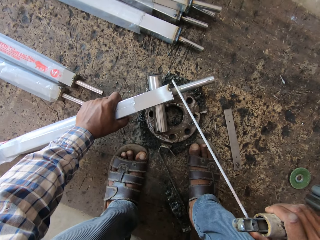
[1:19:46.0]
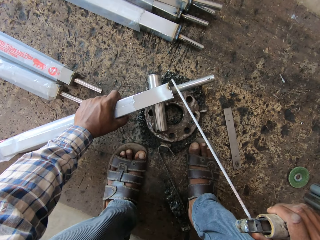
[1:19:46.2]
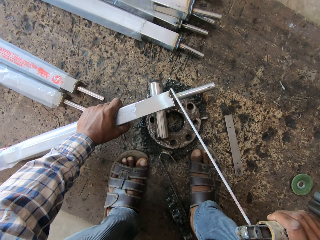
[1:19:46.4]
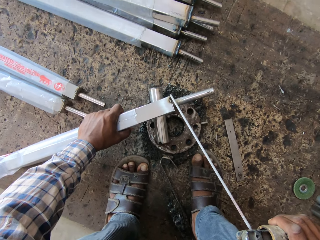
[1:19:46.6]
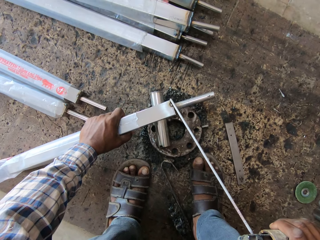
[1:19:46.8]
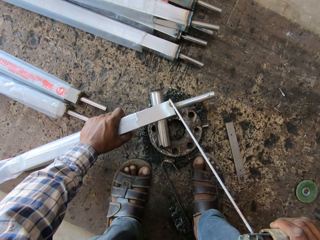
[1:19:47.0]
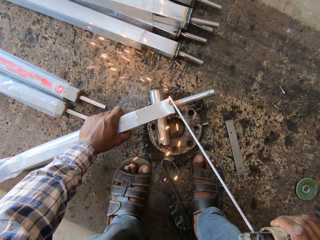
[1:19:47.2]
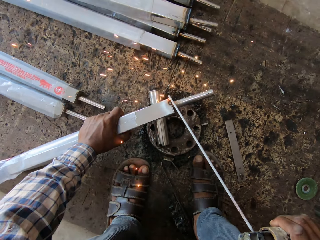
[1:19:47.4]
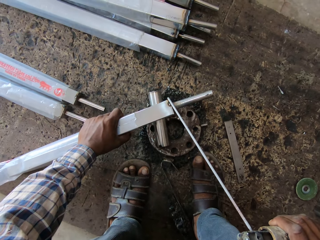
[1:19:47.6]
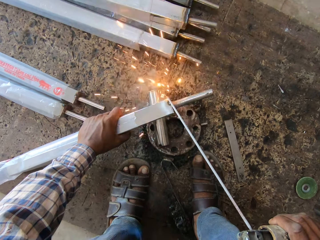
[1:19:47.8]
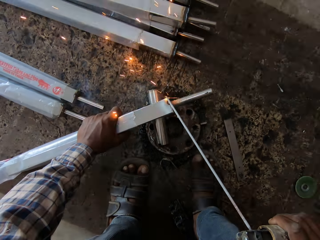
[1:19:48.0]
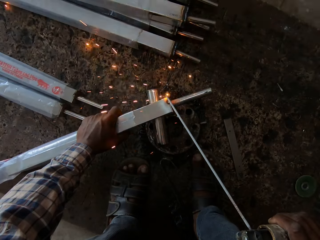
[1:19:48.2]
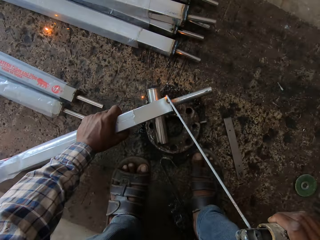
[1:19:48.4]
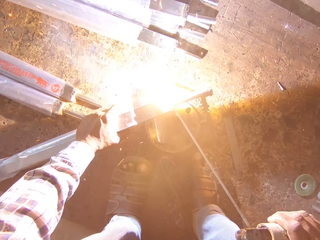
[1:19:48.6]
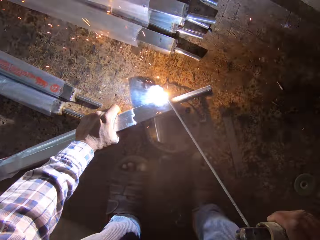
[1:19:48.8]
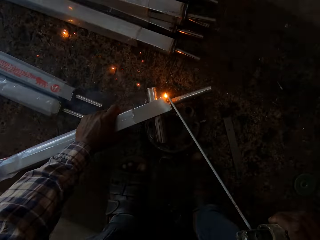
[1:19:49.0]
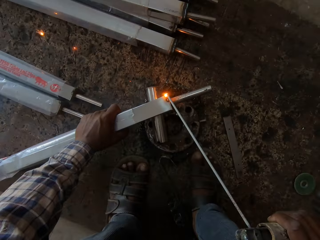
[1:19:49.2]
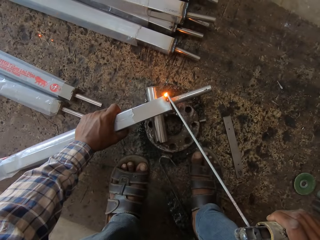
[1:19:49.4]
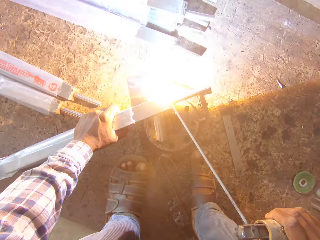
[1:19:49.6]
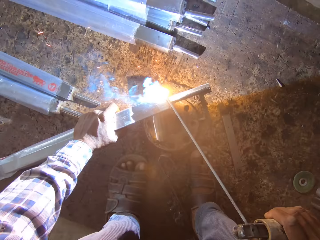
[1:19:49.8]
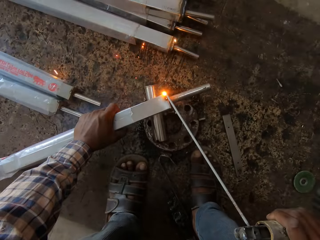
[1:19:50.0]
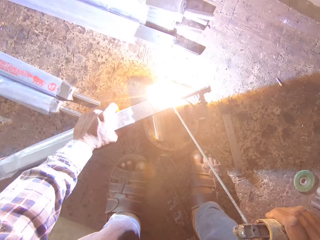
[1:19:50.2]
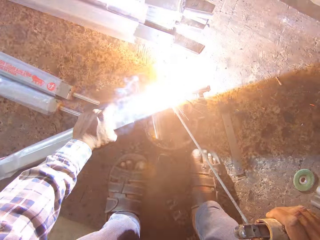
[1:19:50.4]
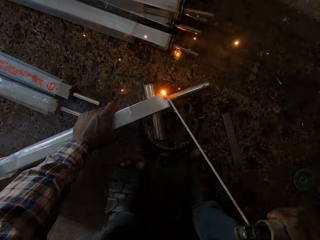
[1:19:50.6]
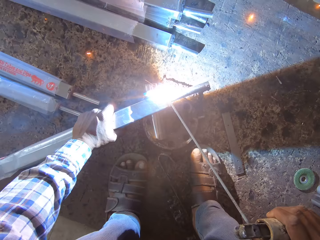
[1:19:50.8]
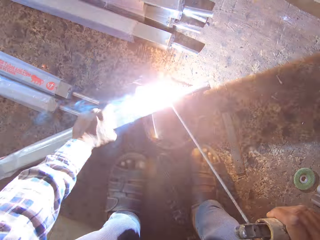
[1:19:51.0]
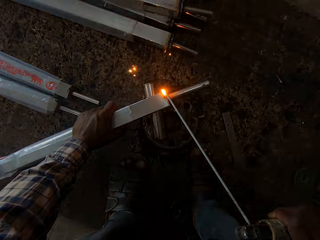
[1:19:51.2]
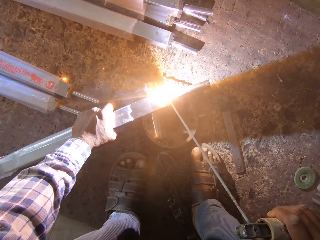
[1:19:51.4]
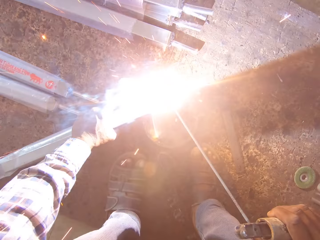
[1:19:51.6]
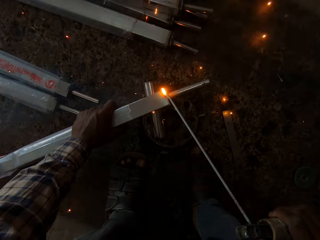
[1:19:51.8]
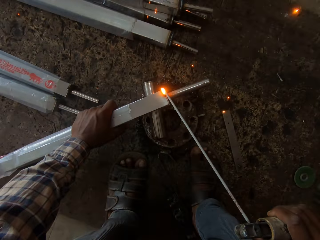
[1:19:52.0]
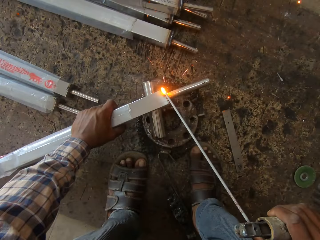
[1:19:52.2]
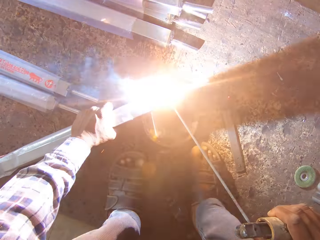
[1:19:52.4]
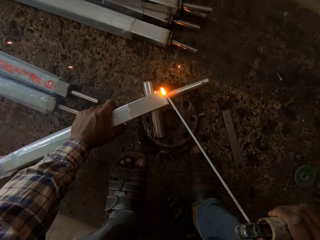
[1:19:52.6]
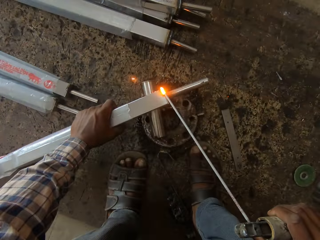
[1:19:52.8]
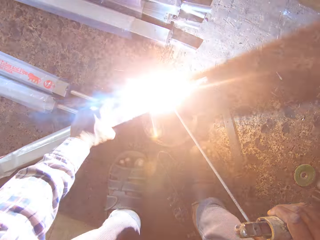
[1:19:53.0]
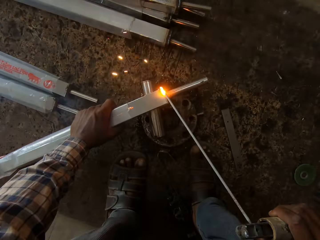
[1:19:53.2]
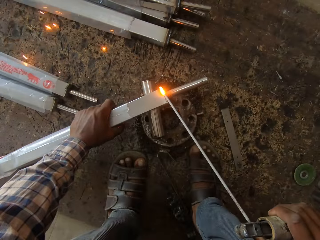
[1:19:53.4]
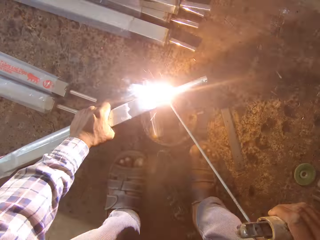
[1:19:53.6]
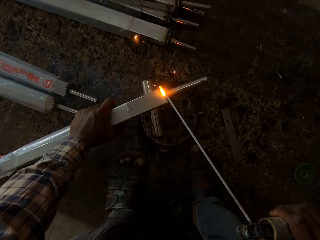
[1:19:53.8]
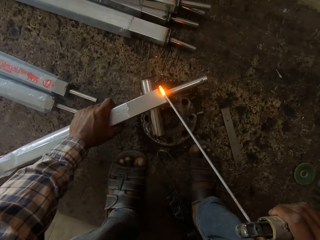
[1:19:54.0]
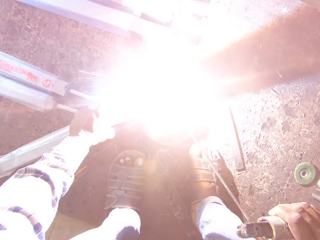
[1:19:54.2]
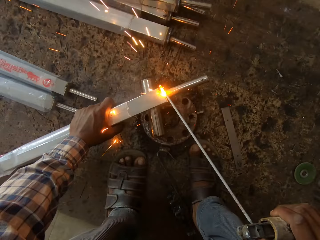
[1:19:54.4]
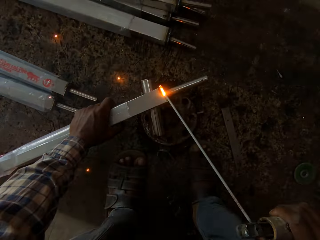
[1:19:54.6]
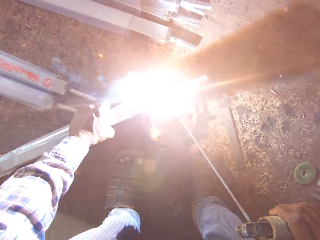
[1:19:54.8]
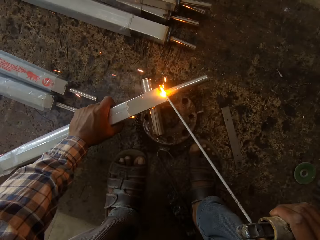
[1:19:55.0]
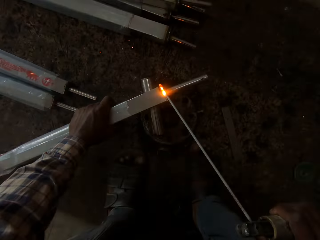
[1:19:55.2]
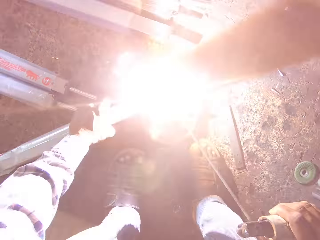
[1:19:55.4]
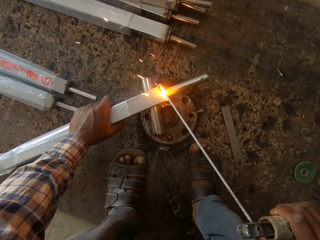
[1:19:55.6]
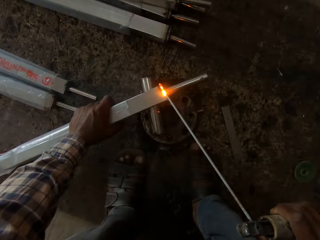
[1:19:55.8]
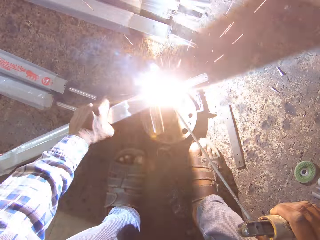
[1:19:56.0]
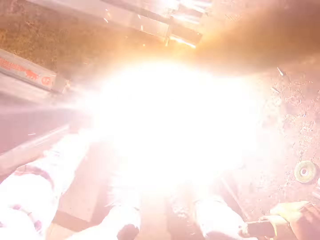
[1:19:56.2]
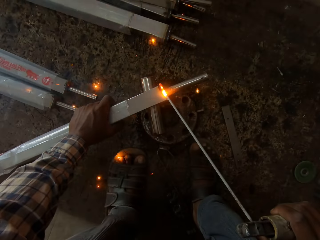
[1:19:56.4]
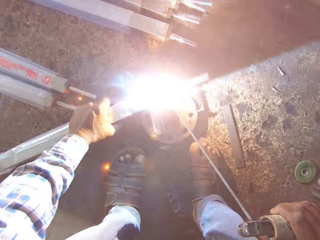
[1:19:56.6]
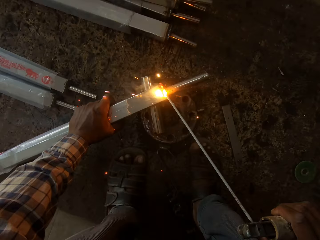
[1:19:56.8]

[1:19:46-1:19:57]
The camera wearer welds the square steel rod in his left hand on the rim with the electrode on the electrode holder in his right hand.

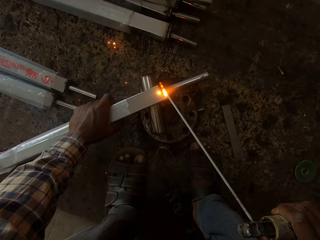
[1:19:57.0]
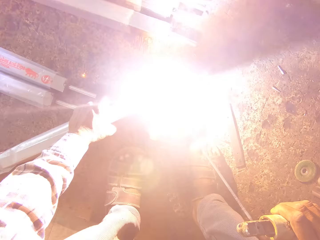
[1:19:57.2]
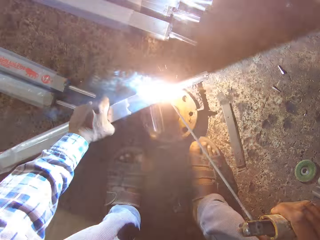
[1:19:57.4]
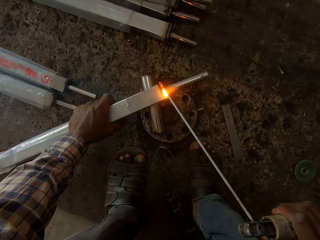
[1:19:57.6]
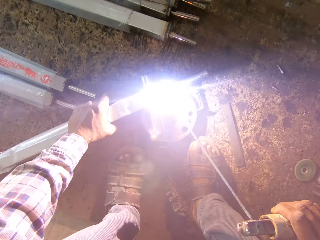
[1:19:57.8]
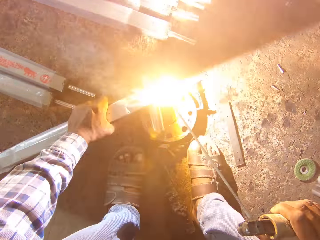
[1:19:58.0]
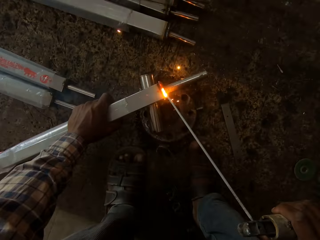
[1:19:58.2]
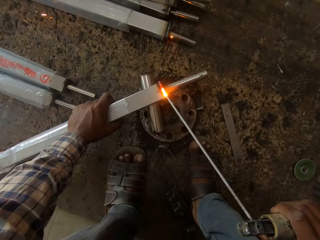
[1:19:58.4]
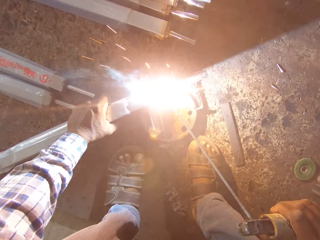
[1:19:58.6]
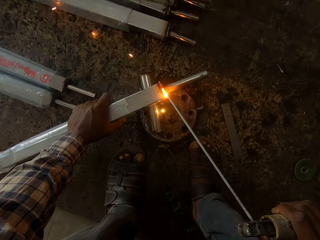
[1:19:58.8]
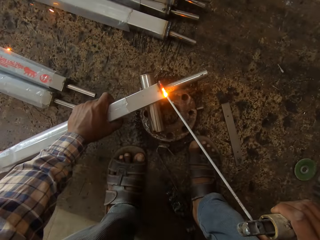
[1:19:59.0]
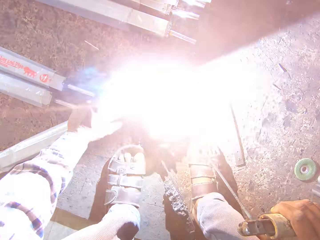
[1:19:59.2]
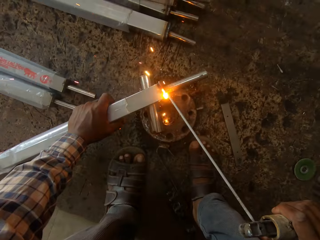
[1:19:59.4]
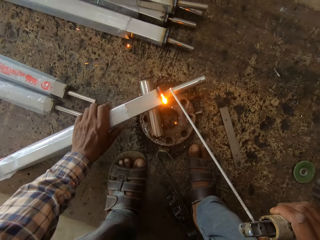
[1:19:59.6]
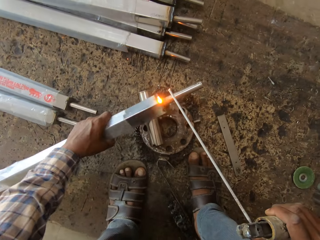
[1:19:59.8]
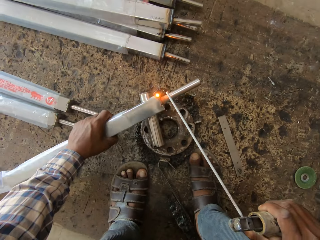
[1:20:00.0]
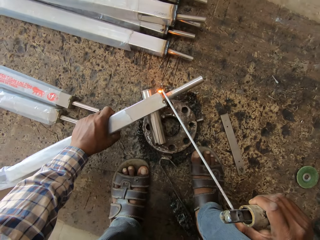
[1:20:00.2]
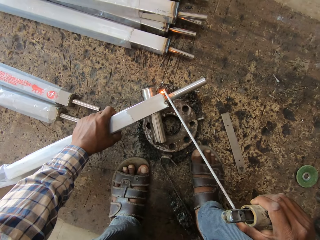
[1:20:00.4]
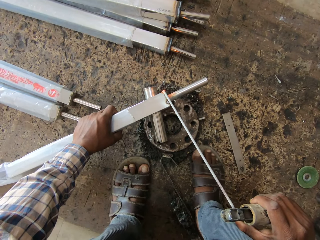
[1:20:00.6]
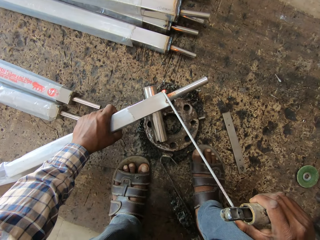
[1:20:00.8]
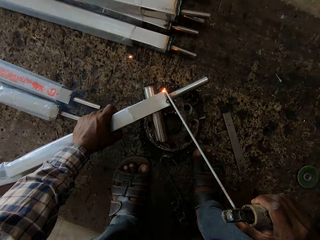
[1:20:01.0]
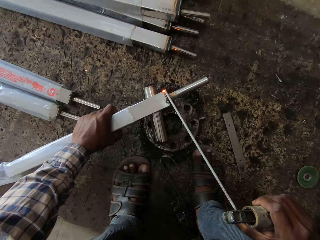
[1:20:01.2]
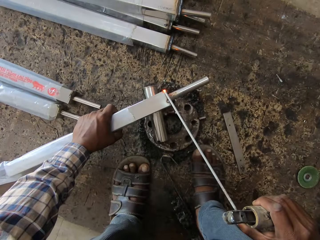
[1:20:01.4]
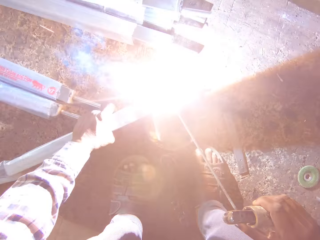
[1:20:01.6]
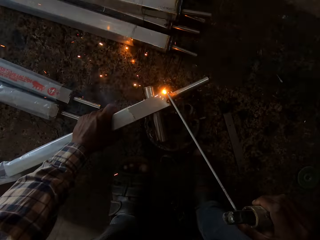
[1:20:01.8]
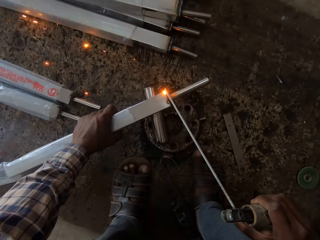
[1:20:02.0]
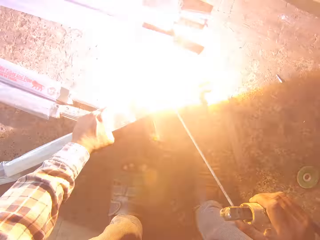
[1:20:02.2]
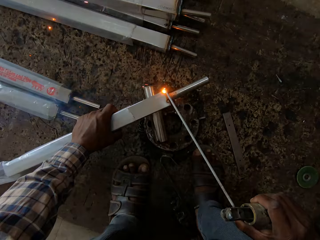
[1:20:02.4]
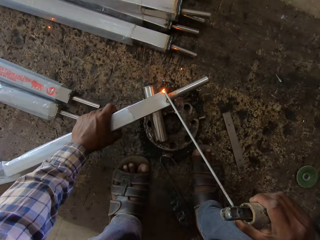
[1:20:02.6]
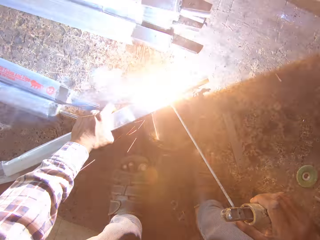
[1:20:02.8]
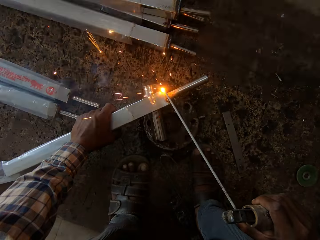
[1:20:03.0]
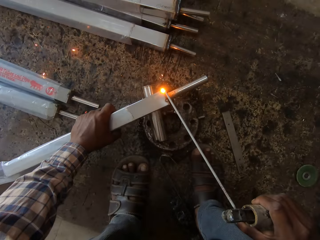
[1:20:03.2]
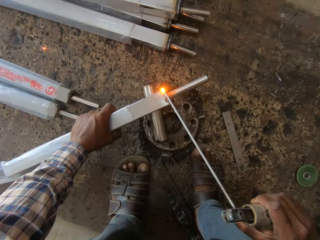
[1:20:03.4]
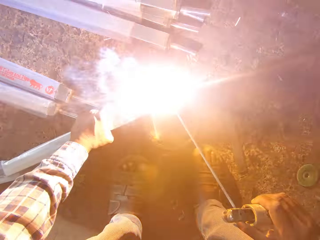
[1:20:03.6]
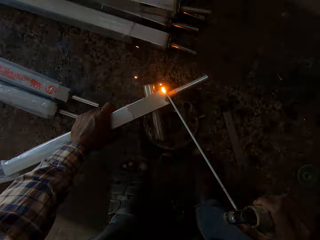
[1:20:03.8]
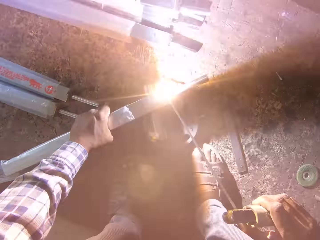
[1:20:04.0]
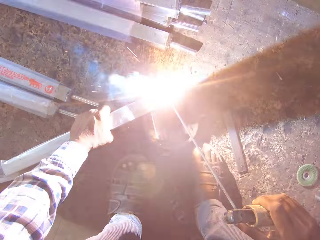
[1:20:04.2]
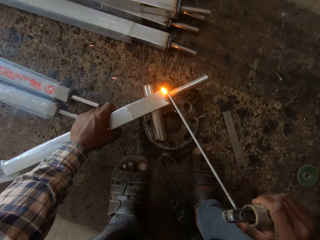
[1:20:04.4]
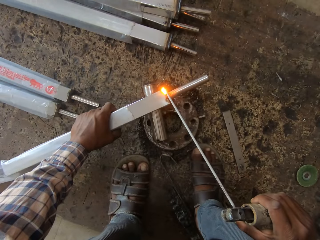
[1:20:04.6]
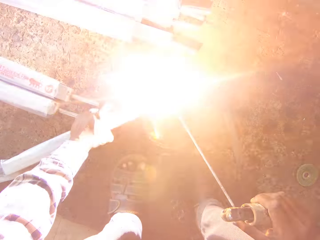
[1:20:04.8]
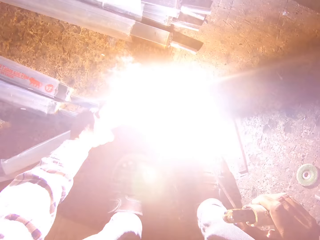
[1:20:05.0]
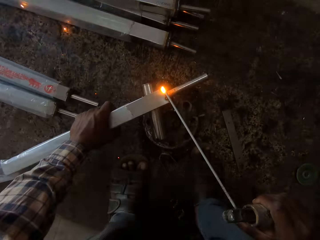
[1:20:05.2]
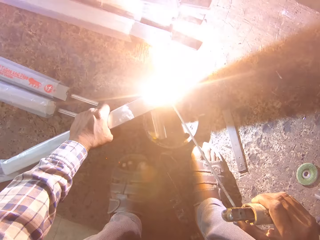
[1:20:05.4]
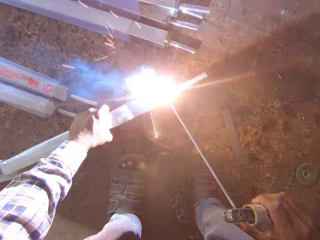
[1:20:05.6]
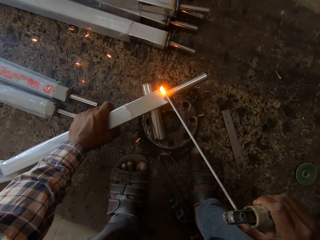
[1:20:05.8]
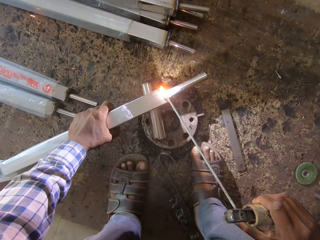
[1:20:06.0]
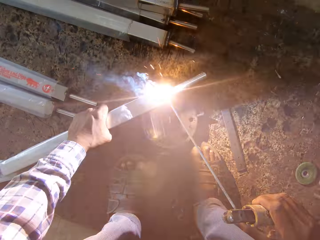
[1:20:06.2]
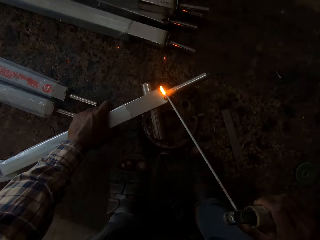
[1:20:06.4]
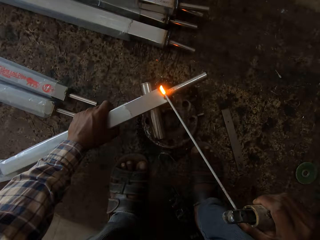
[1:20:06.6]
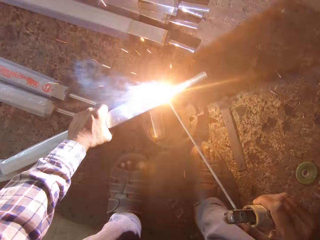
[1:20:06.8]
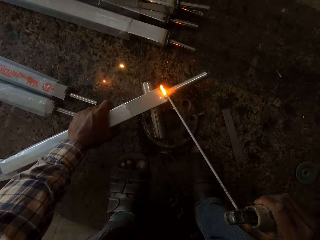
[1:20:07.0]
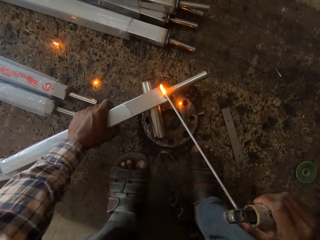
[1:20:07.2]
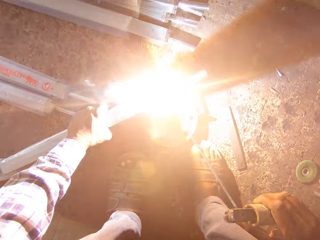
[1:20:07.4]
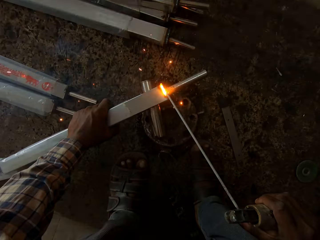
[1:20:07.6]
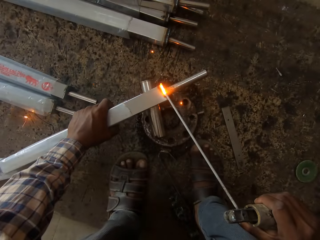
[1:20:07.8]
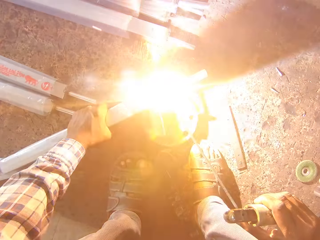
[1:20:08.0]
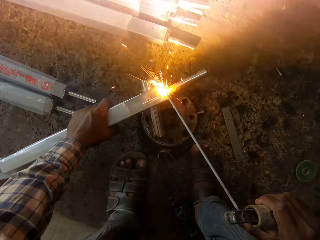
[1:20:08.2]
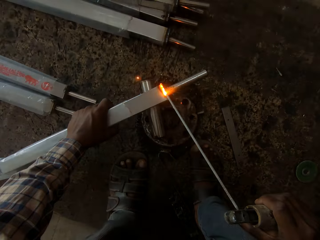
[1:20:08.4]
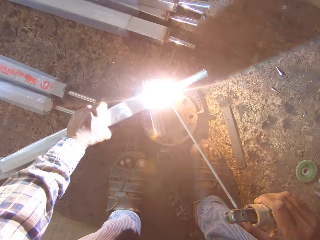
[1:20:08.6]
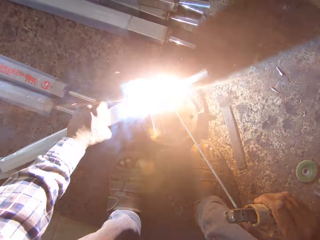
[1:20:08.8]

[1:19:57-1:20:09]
The camera wearer turns the square steel rod in his left hand on the rim. He welds the square steel rod in his left hand on the rim with the electrode on the electrode holder in his right hand.
